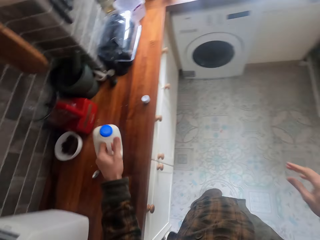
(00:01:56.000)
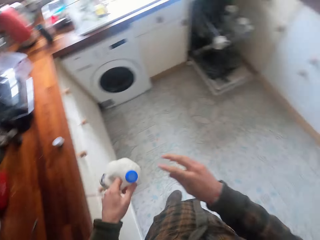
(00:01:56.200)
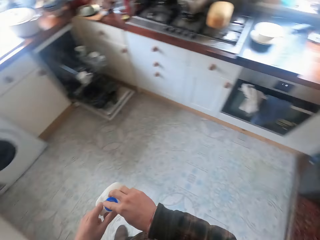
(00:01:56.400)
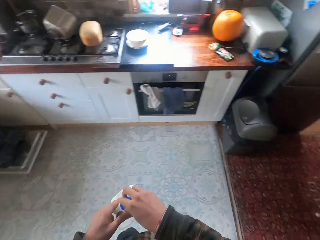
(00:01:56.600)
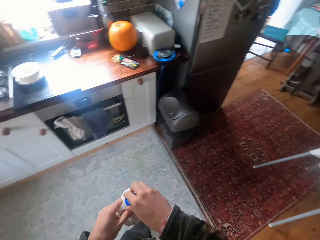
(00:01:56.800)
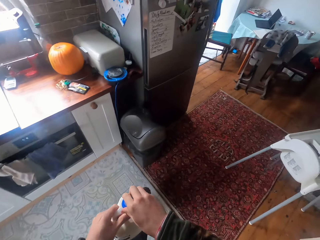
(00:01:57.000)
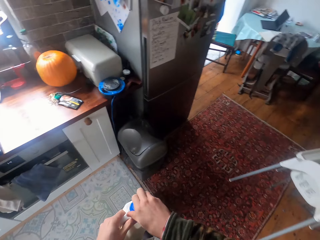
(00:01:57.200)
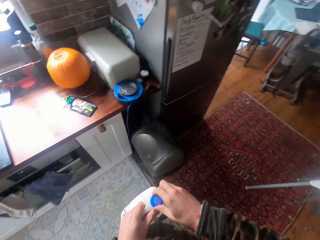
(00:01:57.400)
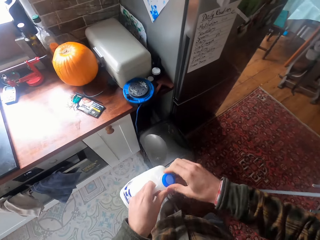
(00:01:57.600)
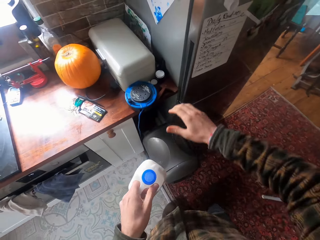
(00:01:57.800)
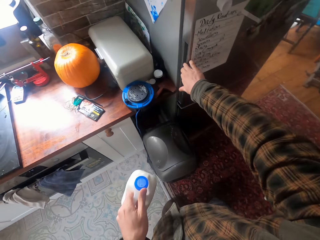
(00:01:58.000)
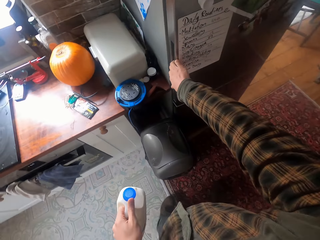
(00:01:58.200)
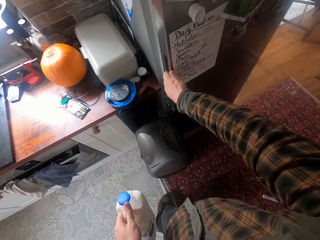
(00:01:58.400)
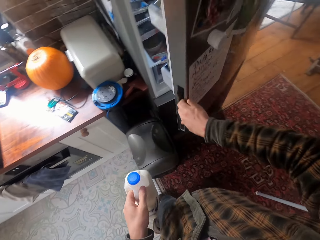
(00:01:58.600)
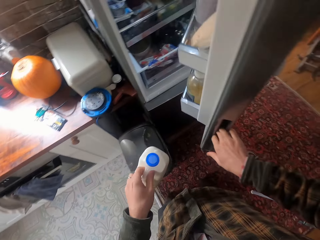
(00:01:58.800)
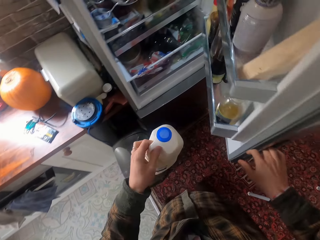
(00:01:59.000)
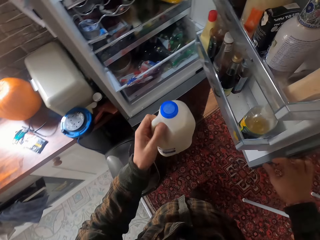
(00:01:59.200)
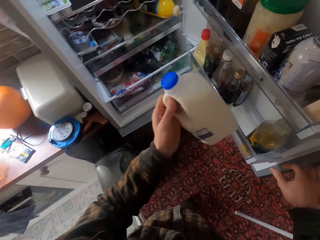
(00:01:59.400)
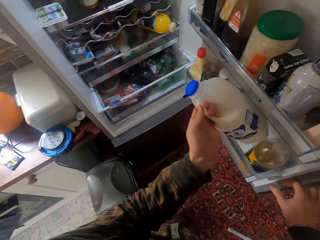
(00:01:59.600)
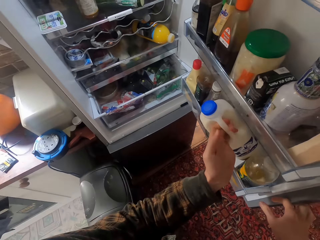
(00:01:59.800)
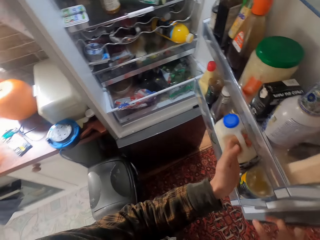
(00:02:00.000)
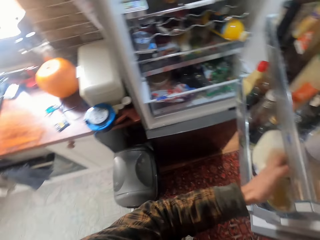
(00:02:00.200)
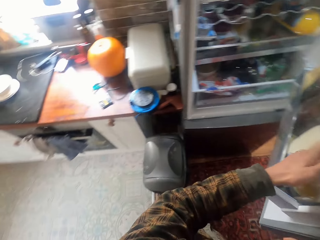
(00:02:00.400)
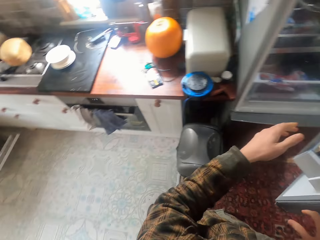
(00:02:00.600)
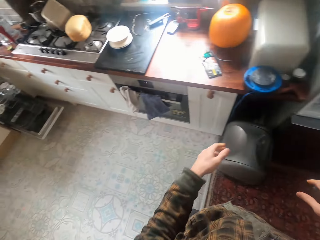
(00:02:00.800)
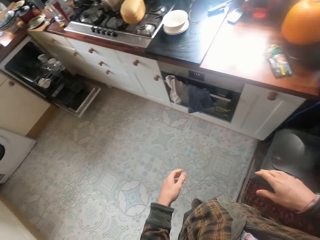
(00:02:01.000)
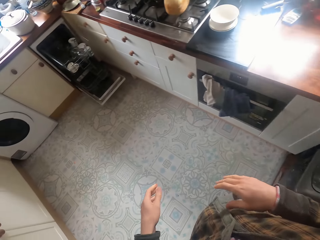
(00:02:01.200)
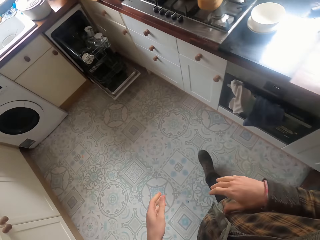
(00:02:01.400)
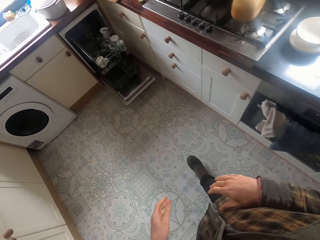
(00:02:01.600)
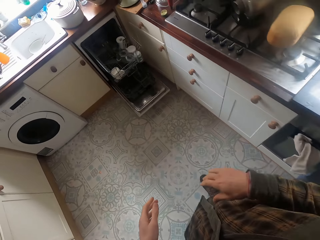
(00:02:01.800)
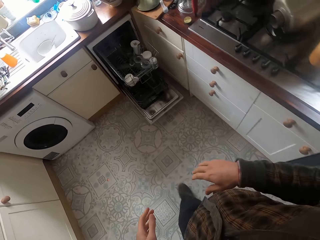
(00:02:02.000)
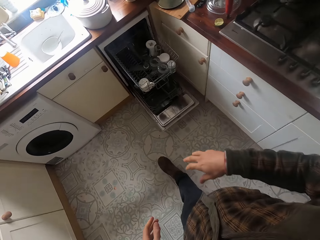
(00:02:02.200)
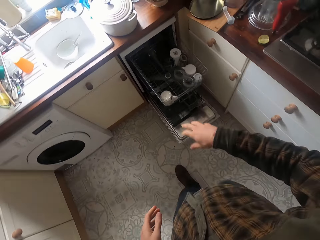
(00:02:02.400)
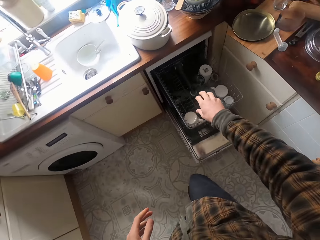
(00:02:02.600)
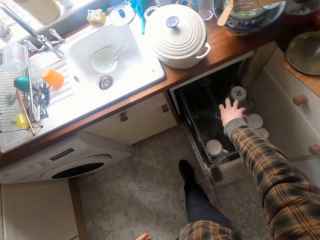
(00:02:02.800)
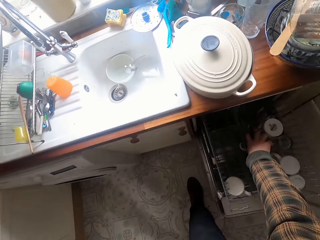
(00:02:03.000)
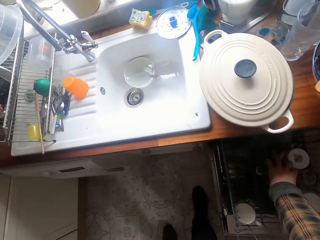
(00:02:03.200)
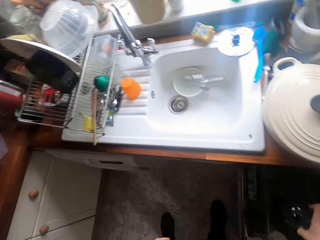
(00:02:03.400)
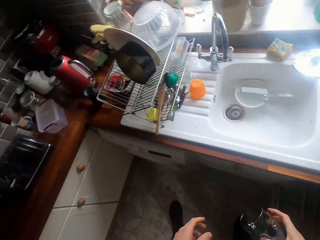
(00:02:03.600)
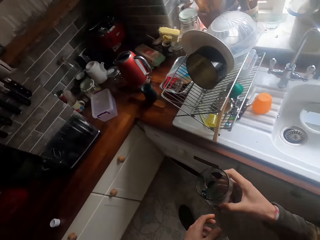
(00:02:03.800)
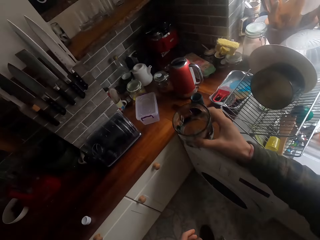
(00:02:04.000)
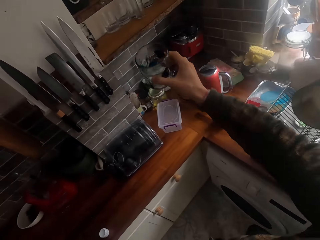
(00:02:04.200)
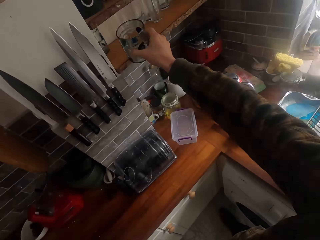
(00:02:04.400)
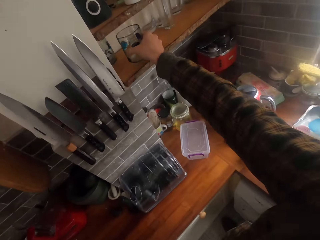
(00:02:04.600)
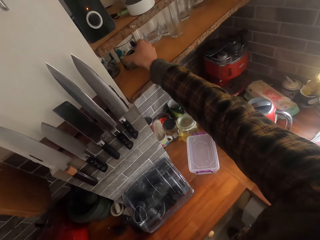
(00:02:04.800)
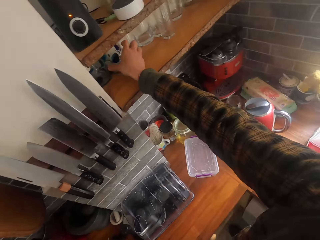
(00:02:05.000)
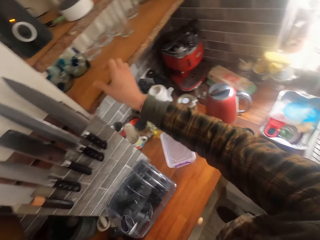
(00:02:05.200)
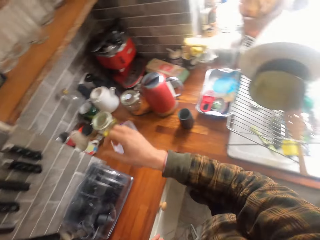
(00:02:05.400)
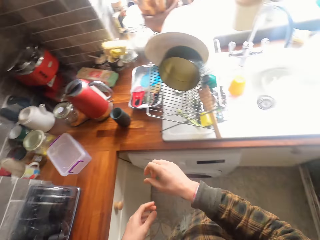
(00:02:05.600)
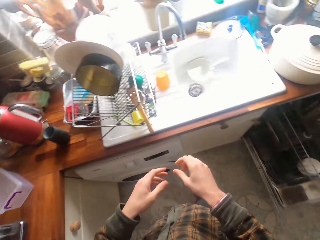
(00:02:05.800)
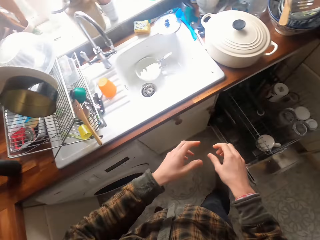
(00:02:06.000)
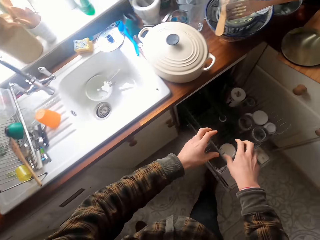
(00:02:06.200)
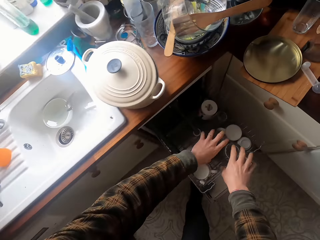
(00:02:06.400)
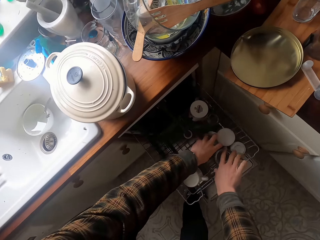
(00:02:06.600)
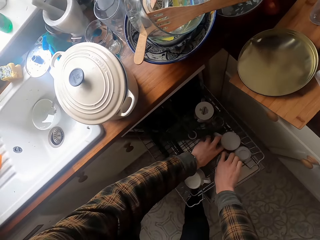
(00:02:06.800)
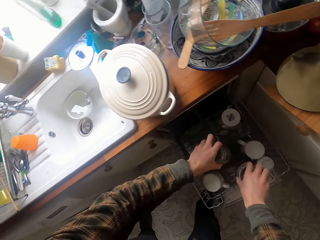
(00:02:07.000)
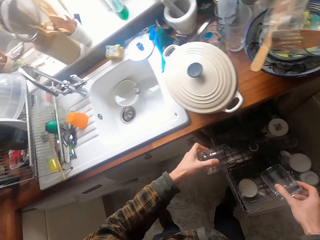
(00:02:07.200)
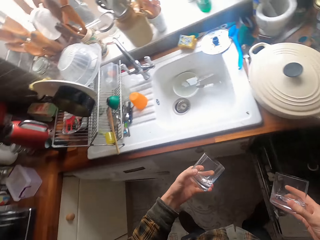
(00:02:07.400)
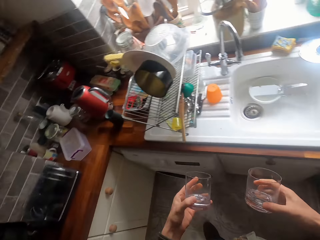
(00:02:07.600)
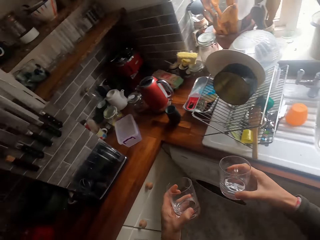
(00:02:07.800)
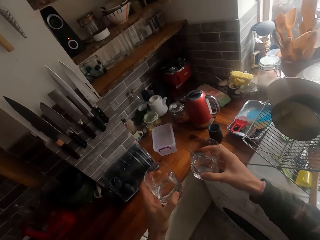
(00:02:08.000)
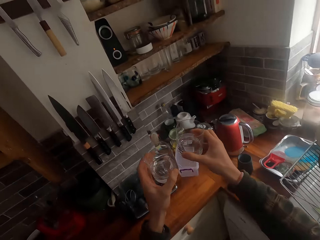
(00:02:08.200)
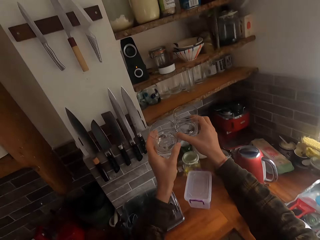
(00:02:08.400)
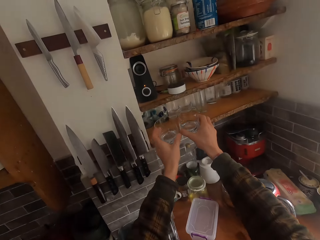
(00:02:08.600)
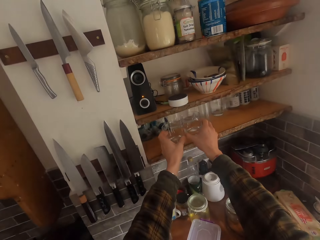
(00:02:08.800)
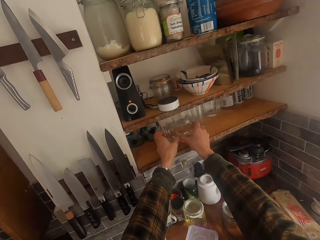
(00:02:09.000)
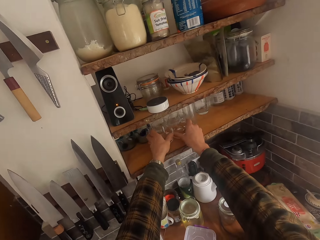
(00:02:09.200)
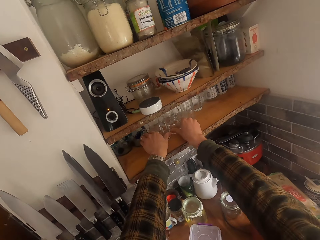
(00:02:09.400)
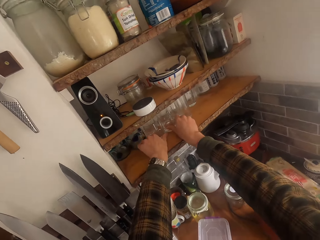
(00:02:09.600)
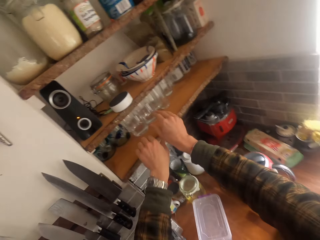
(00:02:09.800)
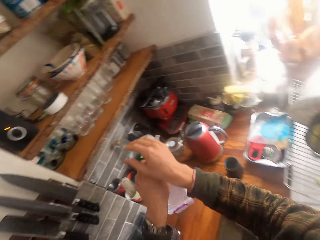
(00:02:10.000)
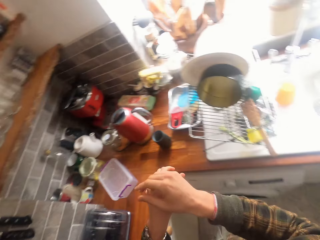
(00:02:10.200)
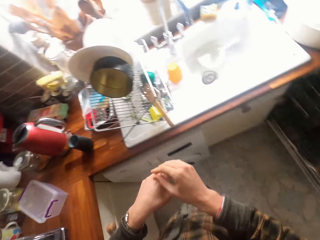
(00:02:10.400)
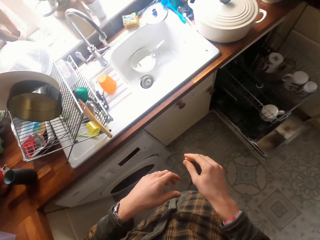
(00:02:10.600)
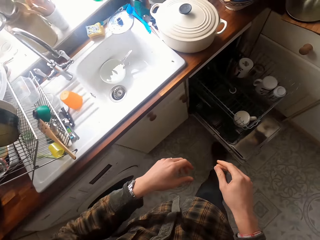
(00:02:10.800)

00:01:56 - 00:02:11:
The camera wearer walks across the kitchen. They open the fridge, put the bottle in the fridge and close the fridge. They walk across the kitchen. They remove a glass from the dishwasher and put the glass in the shelf. They remove glasses from the dishwasher and put the glasses in the shelf.

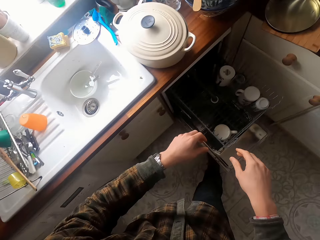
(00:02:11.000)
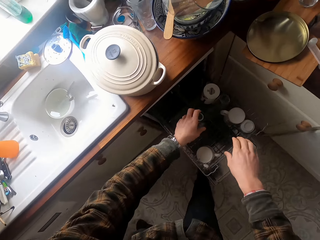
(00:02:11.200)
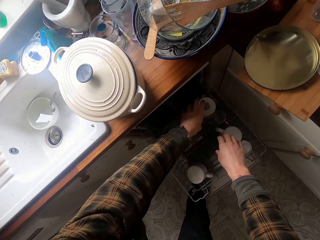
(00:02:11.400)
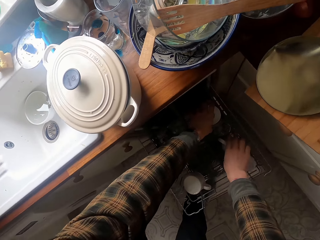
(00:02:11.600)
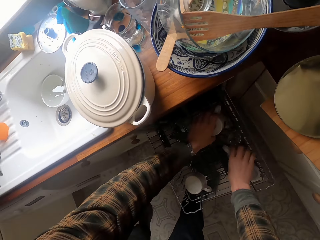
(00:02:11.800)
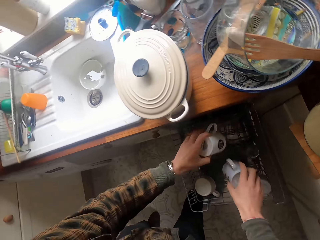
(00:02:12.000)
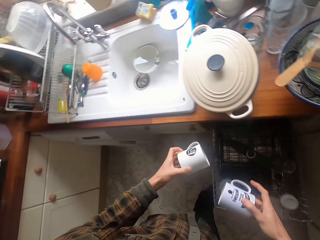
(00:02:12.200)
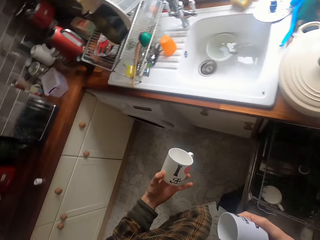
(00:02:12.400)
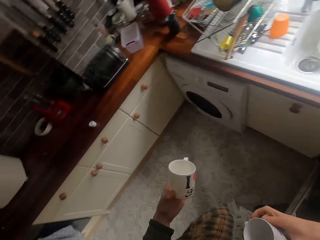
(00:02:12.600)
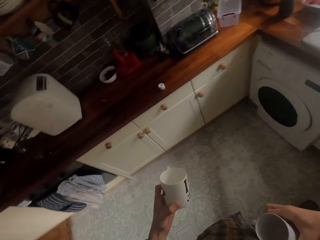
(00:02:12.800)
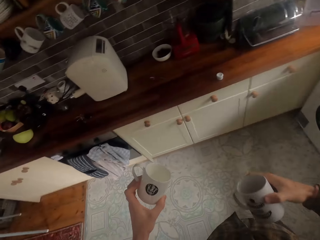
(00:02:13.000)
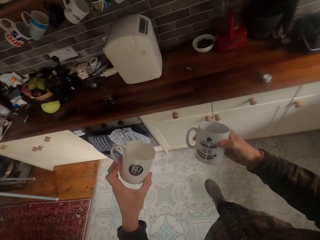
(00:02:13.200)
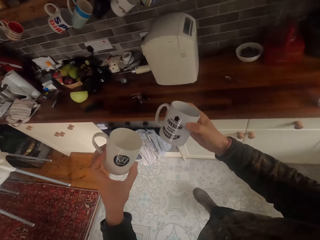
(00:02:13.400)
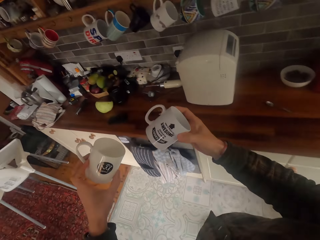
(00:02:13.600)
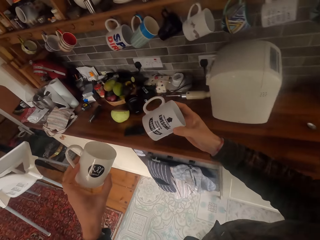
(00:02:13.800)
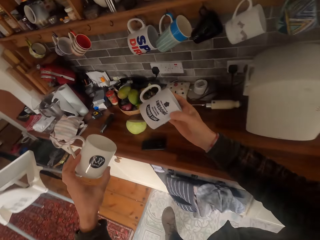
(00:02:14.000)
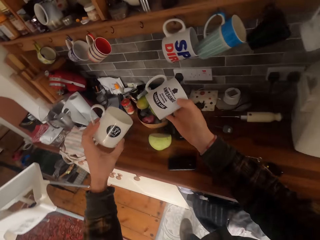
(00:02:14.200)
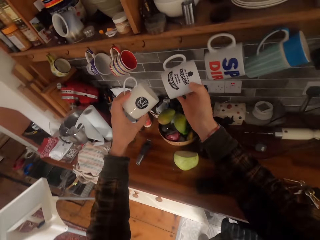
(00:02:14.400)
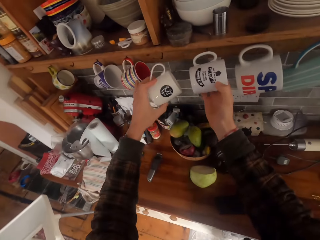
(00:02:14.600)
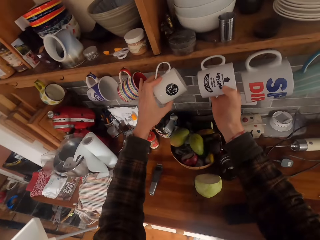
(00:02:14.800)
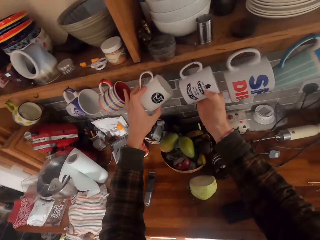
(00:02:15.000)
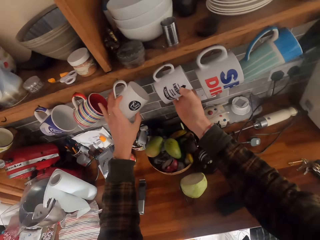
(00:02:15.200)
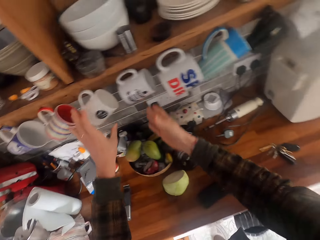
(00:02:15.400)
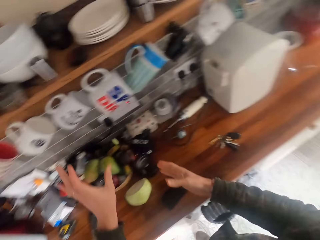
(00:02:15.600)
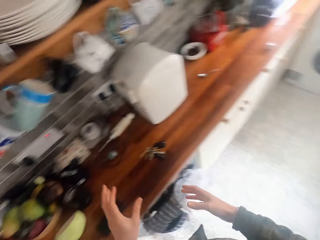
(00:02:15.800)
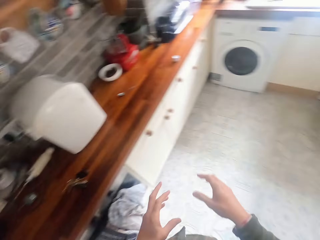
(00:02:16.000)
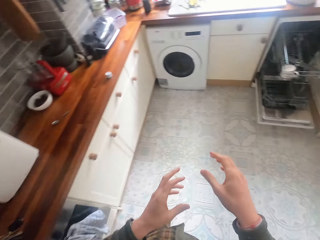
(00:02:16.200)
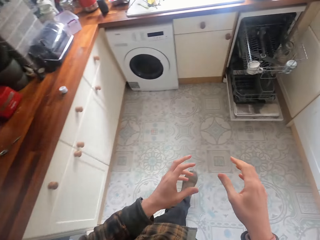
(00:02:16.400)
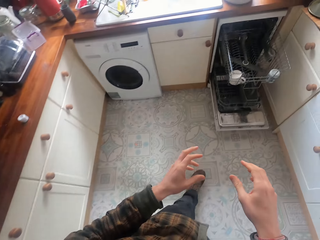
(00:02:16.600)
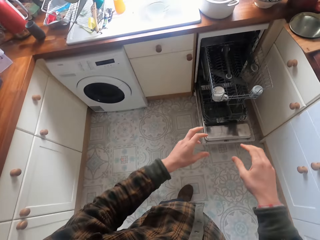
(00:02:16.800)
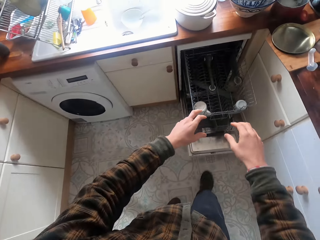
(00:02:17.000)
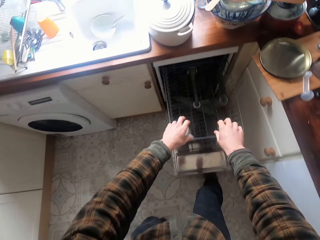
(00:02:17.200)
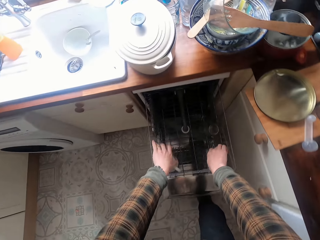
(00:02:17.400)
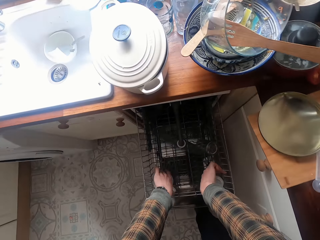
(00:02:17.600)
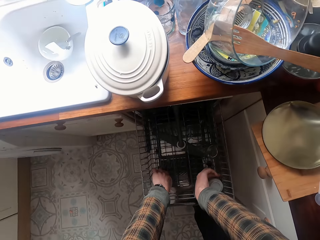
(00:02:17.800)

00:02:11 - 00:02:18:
The camera wearer picks cups. They remove mugs from the dishwasher. They hang the mugs on the hooks. They walk across the kitchen.
